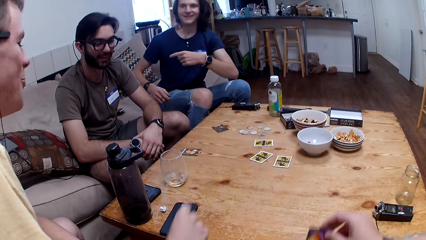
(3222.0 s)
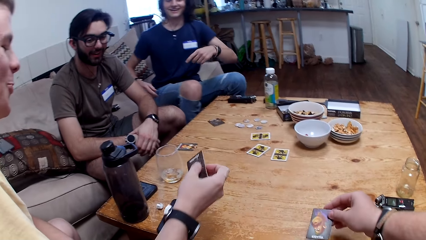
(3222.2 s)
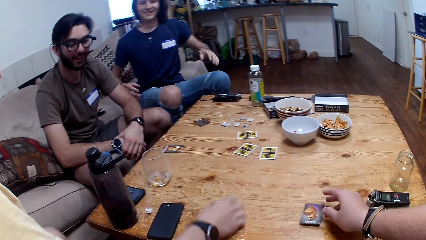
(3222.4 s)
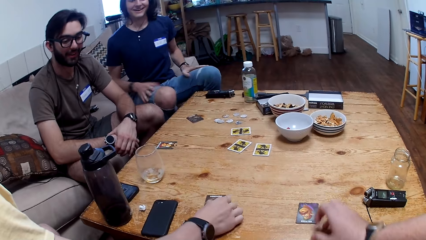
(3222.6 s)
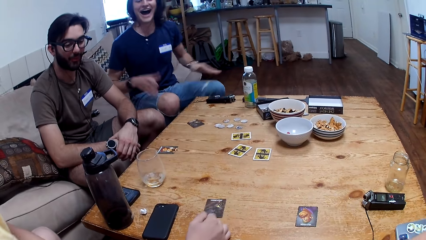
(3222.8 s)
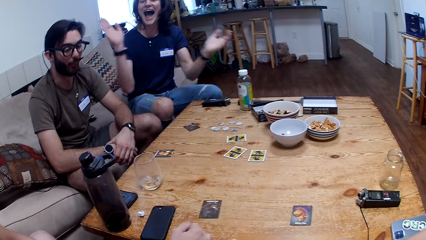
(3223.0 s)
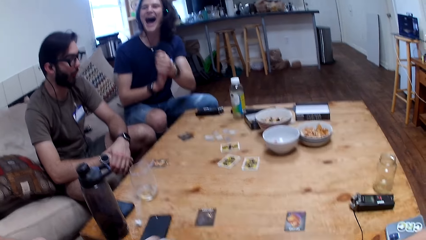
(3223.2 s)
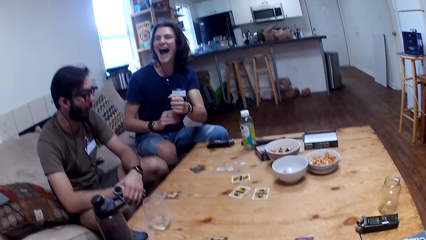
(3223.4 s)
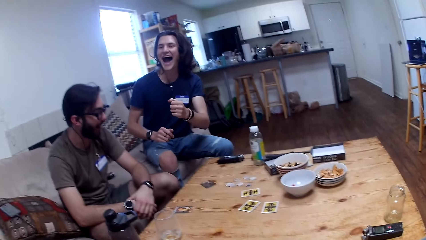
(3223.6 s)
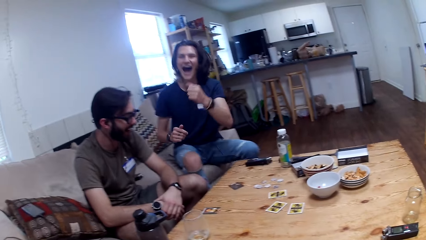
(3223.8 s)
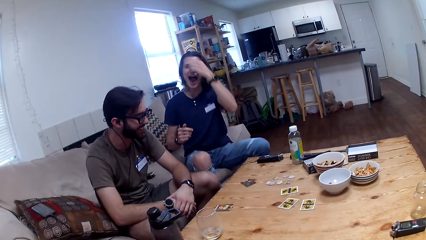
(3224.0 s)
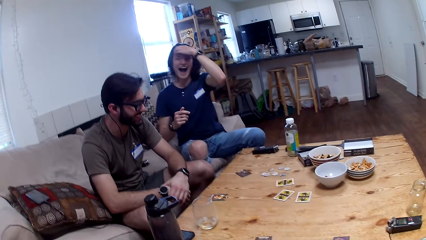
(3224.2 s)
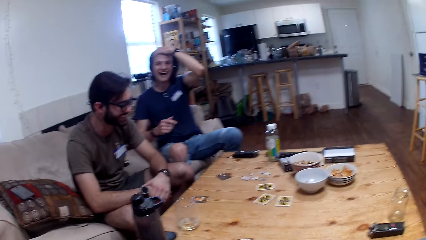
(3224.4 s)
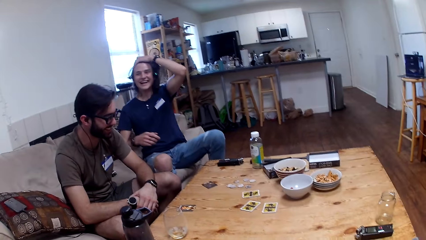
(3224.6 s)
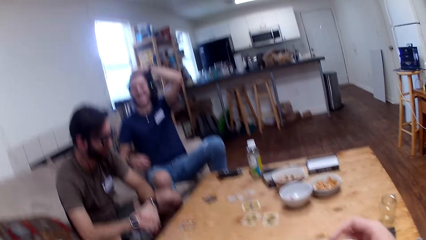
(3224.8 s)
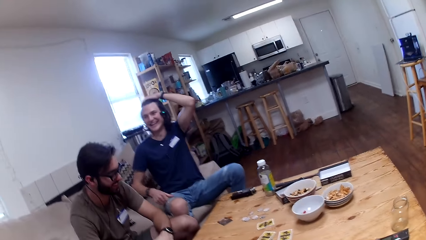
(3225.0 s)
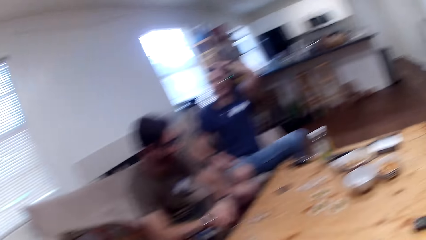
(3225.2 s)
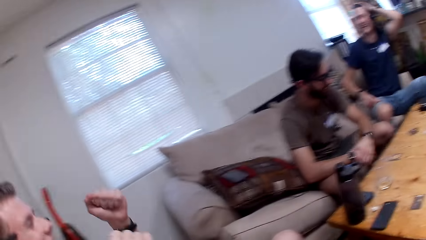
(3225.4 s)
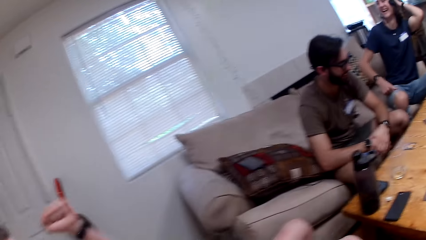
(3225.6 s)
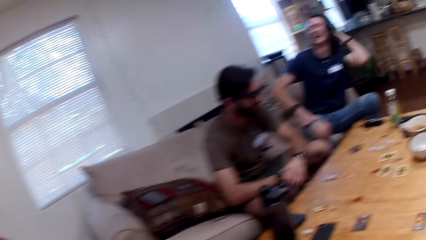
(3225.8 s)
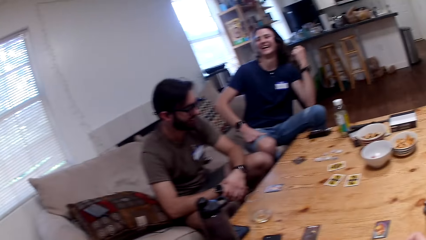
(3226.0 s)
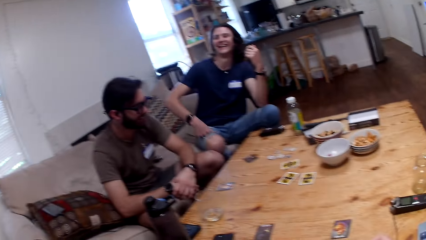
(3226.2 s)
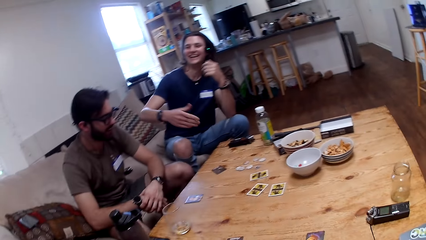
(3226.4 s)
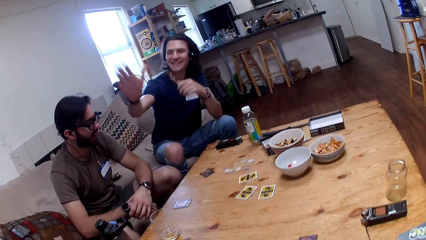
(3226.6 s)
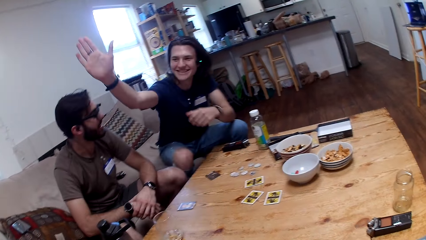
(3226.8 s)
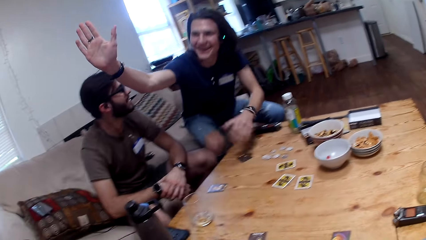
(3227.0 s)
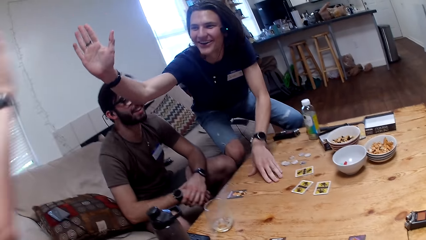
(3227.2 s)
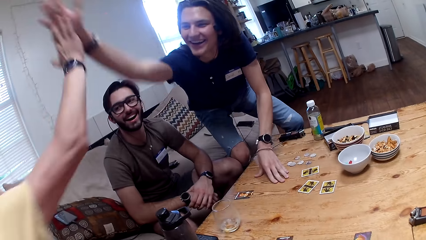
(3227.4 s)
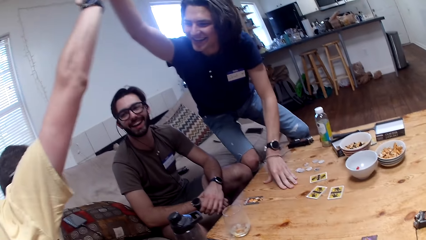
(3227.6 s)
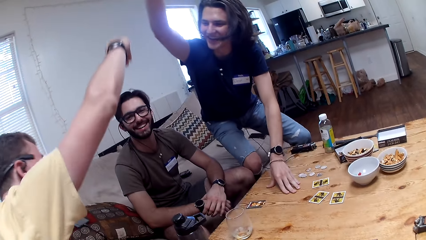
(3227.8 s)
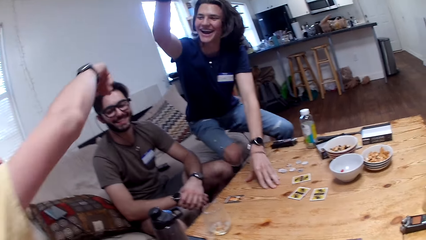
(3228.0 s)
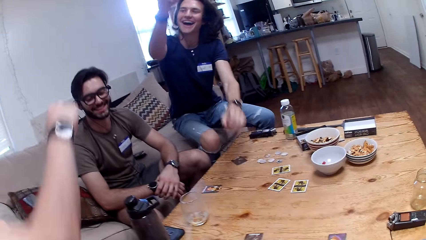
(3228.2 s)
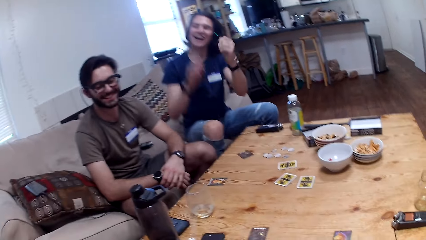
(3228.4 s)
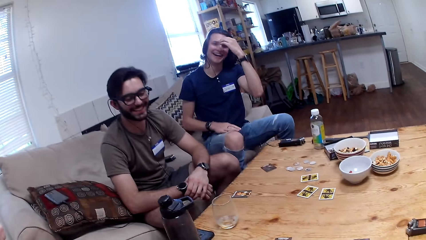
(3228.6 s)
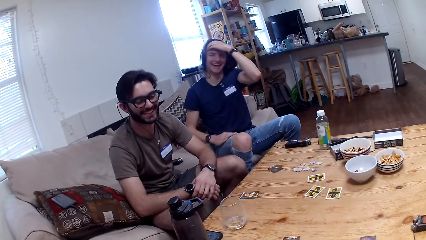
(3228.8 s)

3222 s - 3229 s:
A man shows a card.
